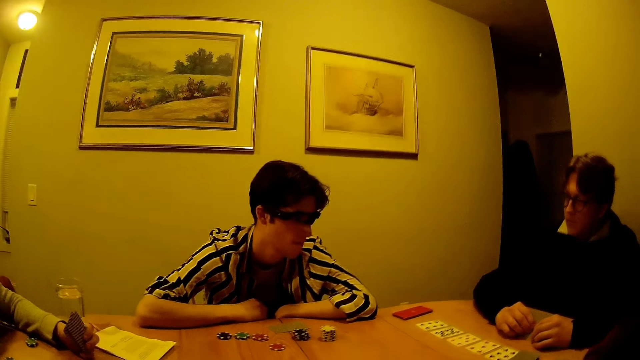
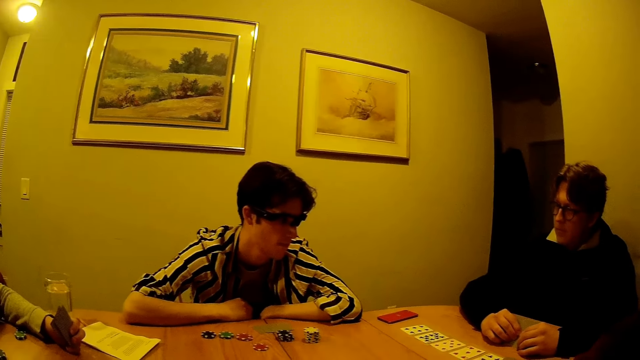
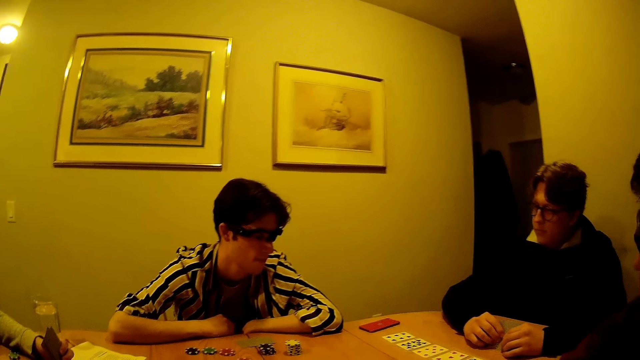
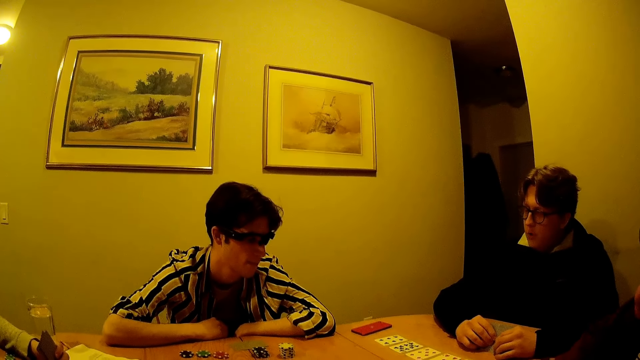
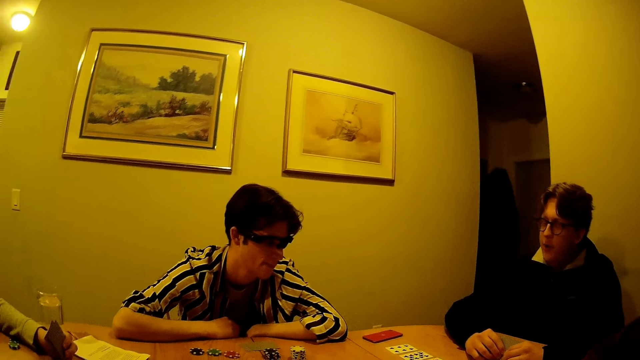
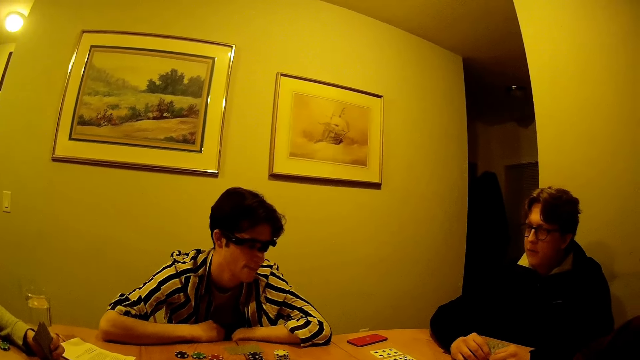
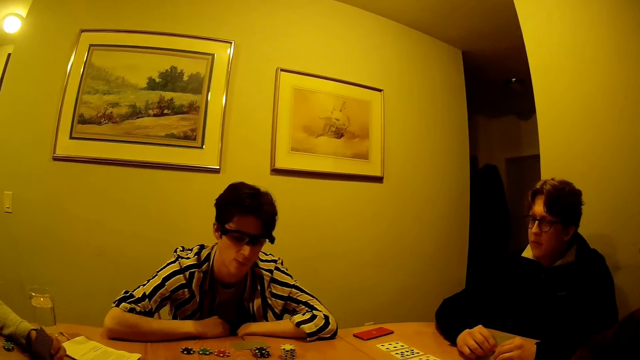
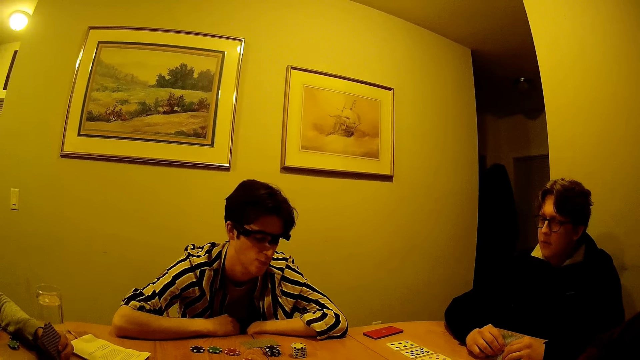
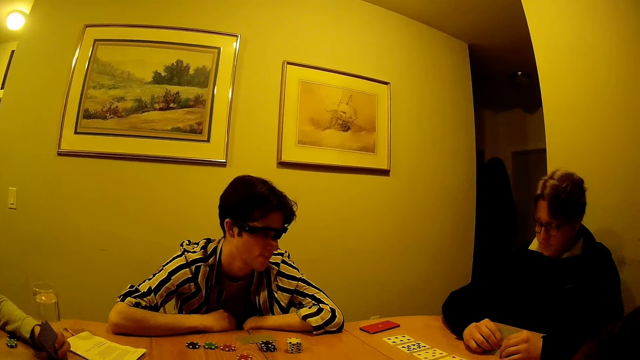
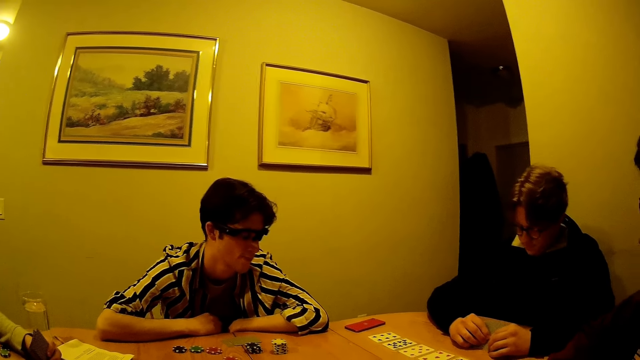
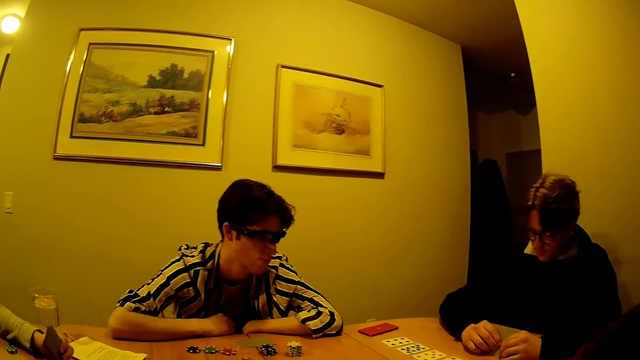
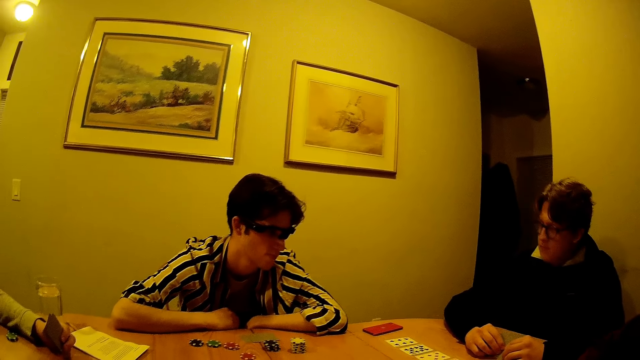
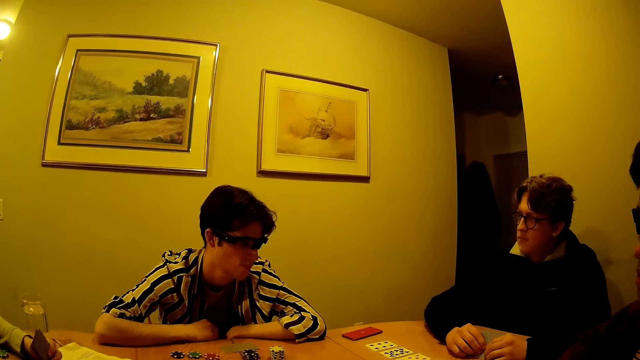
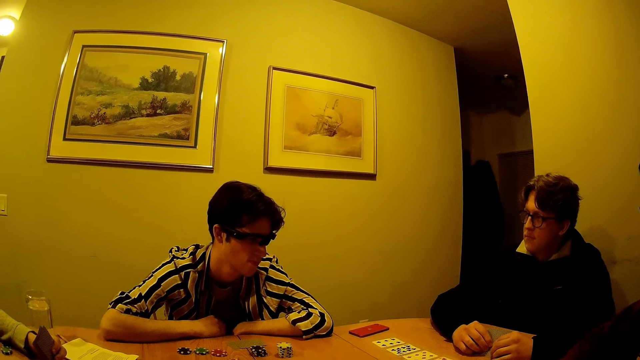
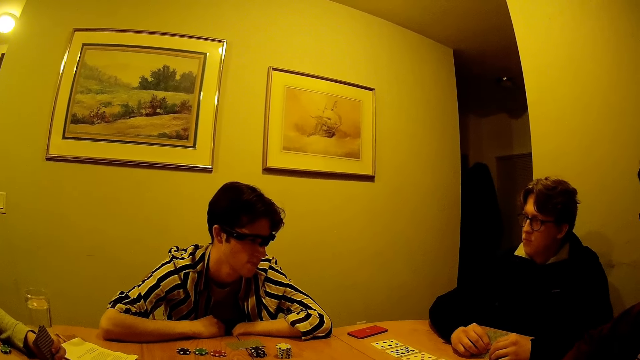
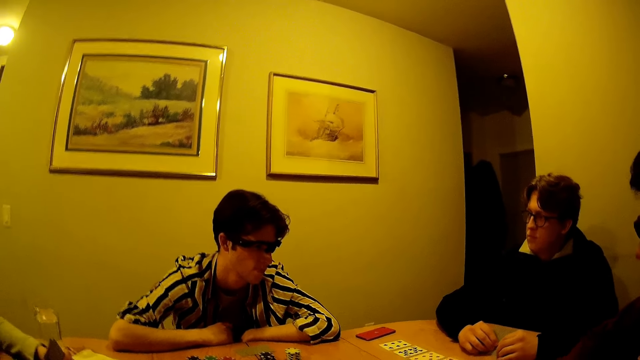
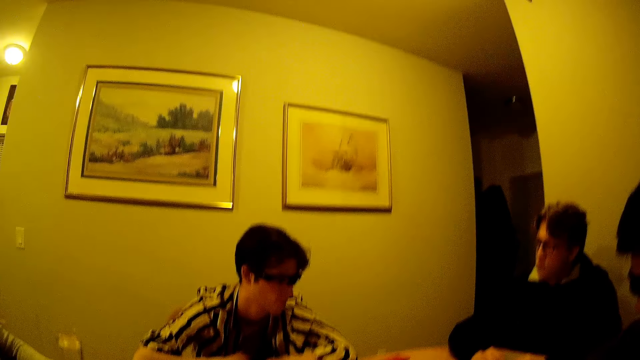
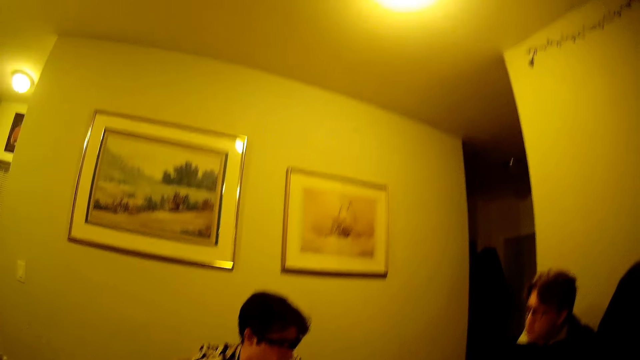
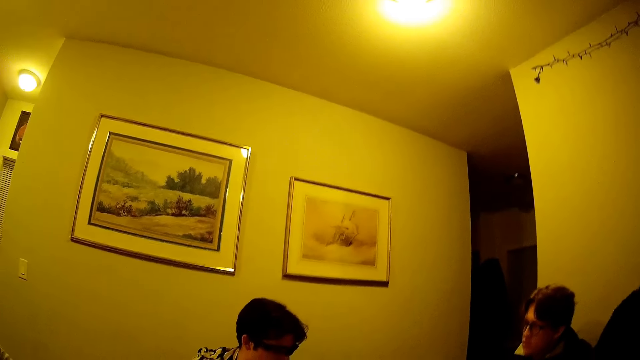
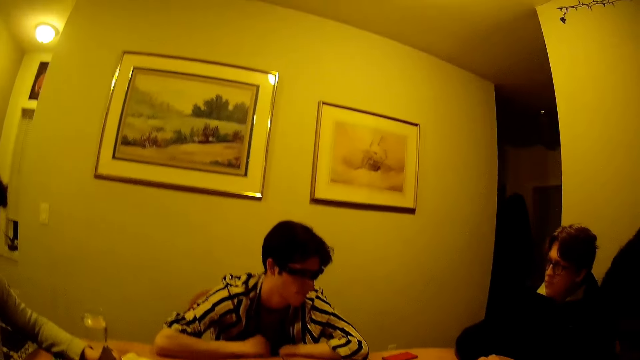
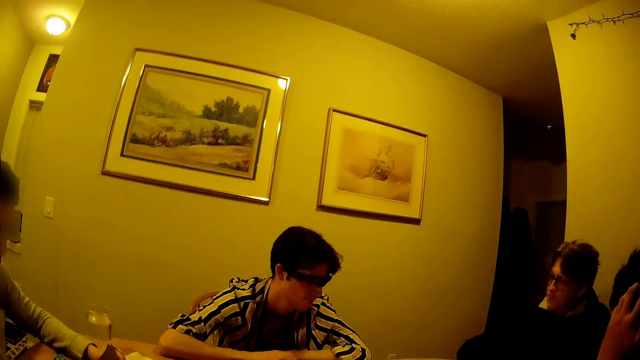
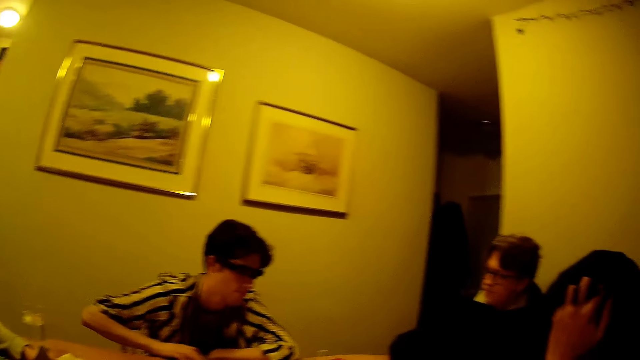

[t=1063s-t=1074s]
A man converses with another man.

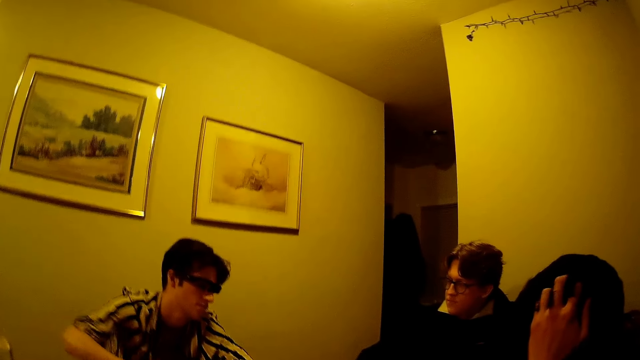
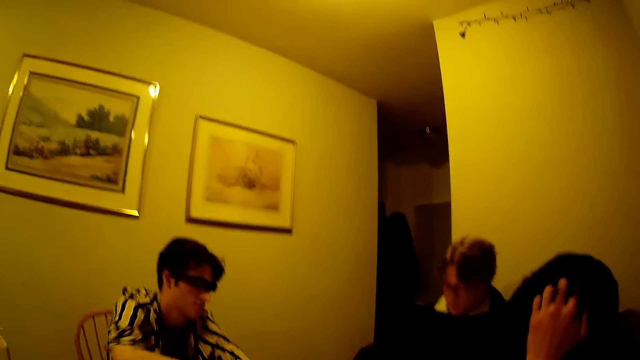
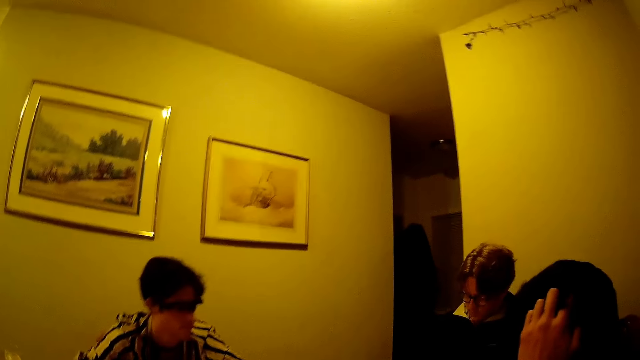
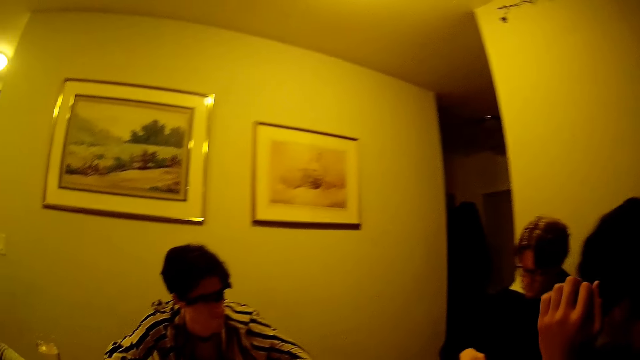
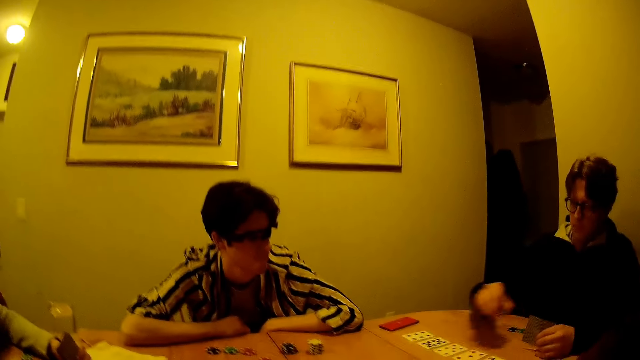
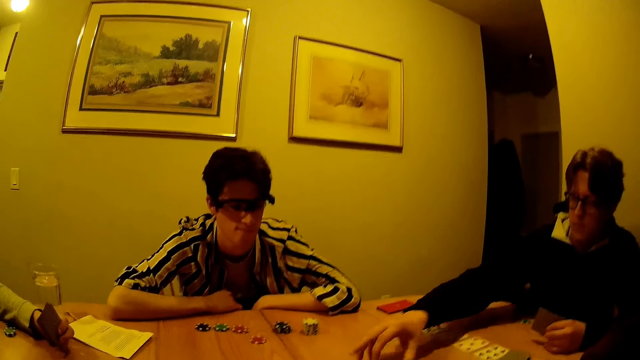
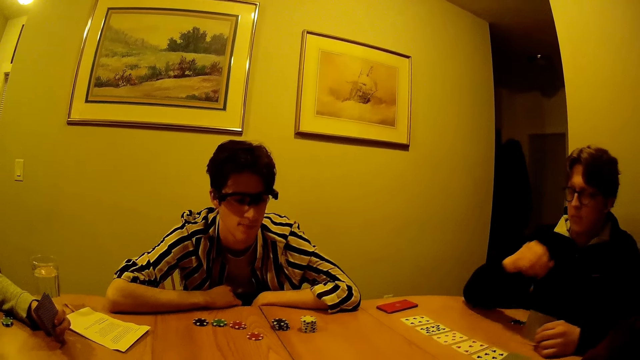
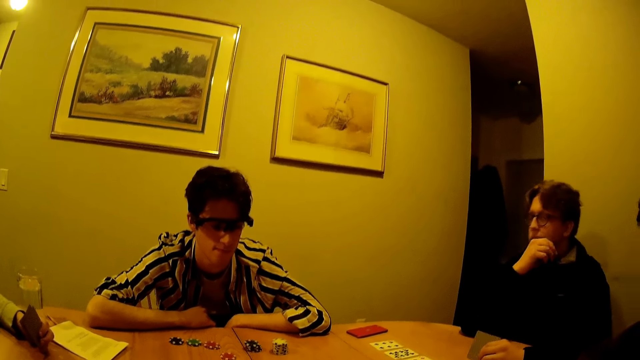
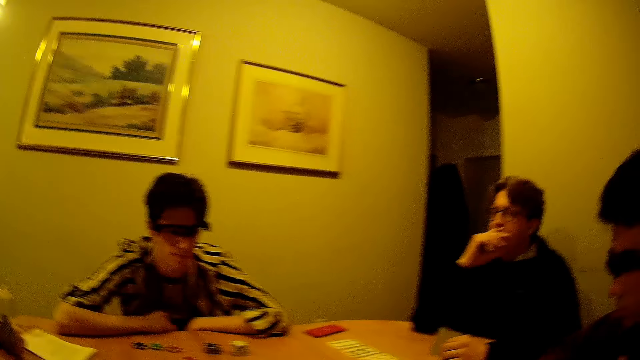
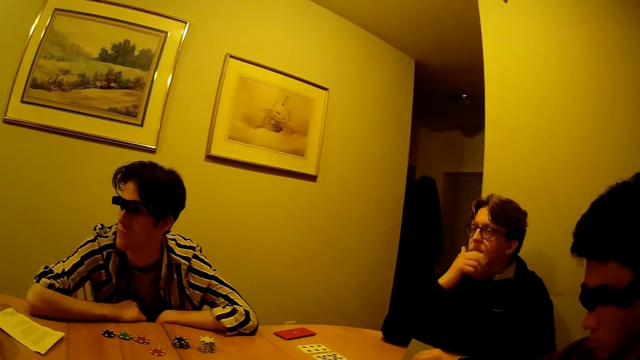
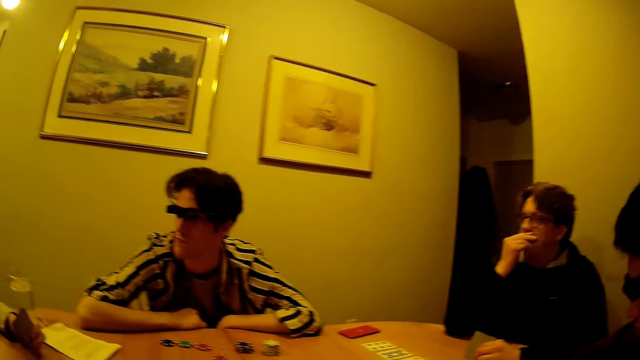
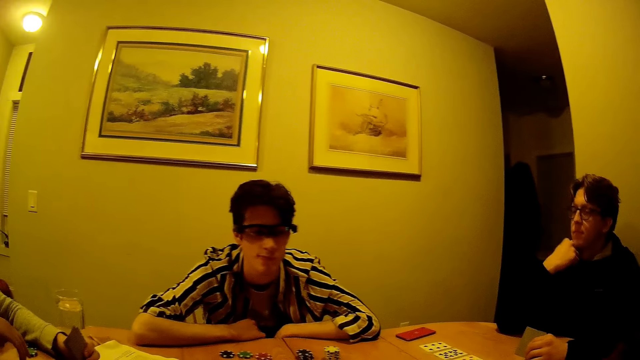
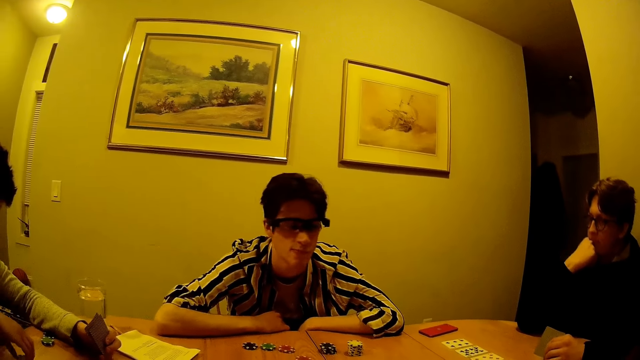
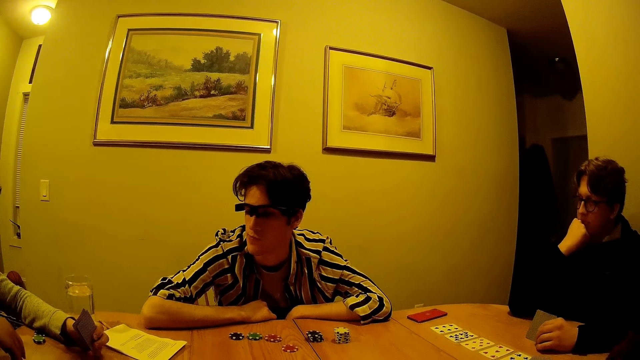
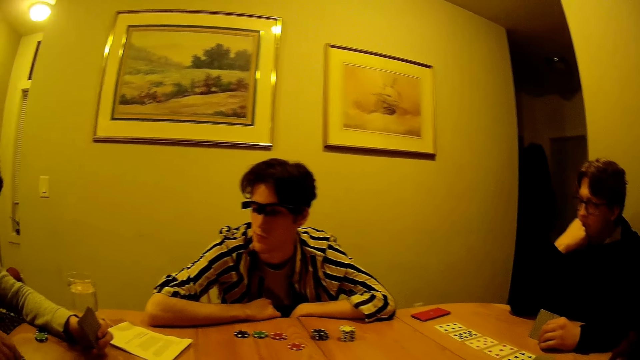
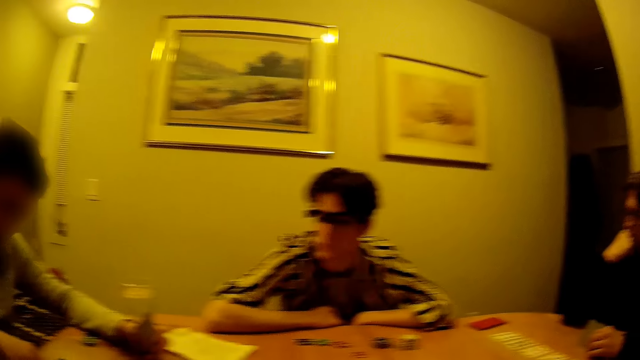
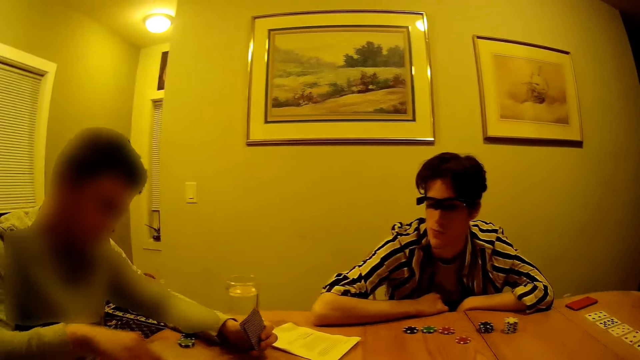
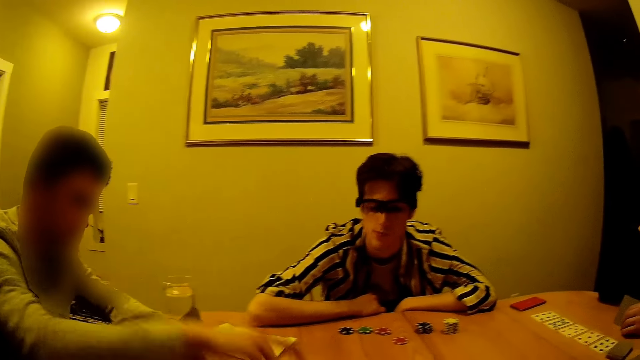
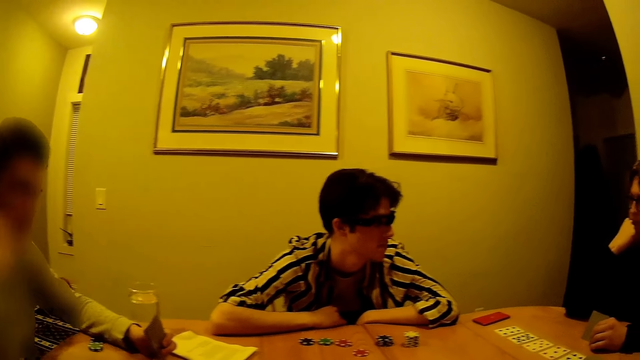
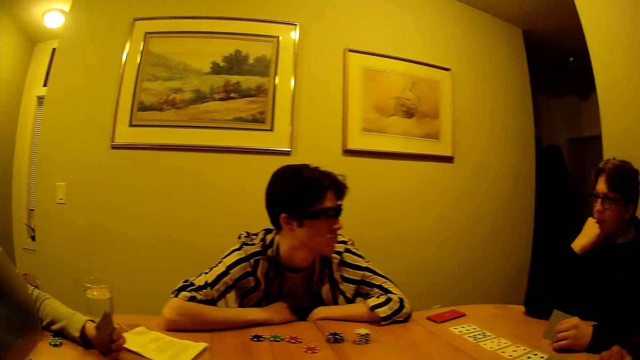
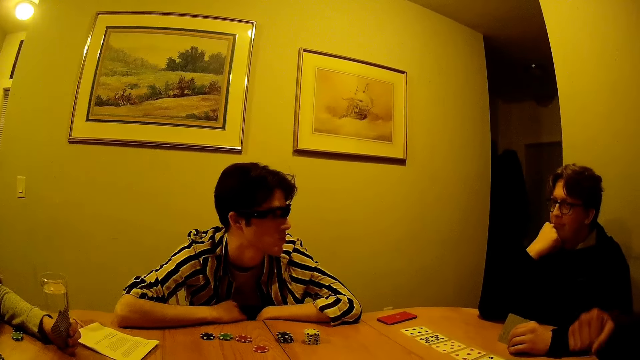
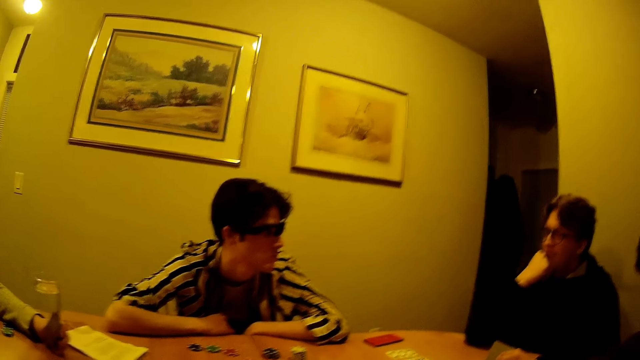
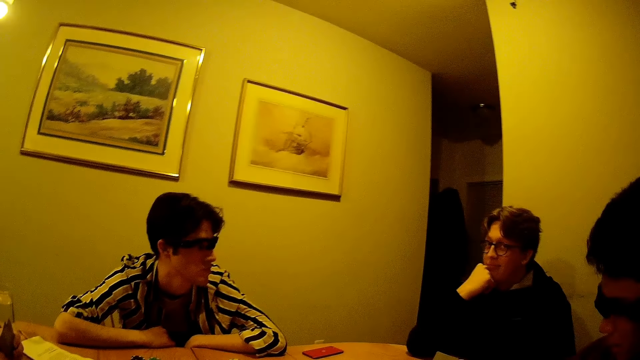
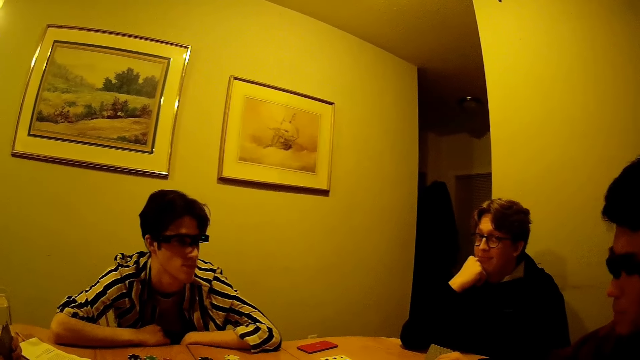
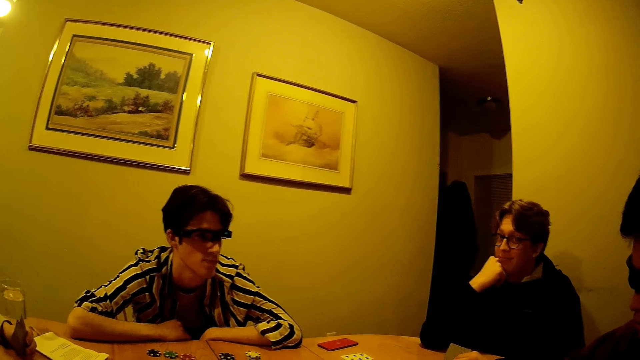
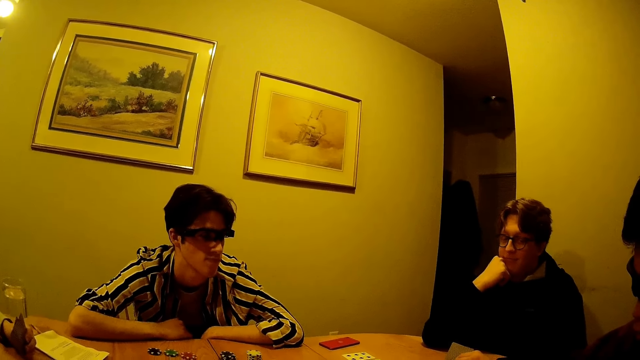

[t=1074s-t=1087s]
A man drops a casino token in his right hand on the table and rubs his chin with his right hand. Another man picks up a casino token on the table with his right hand. The other man drops the casino token in his right hand on the table.
